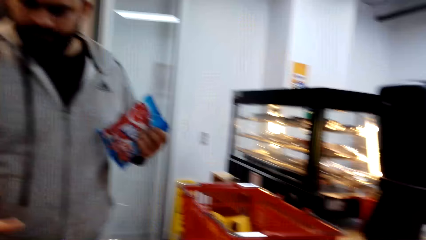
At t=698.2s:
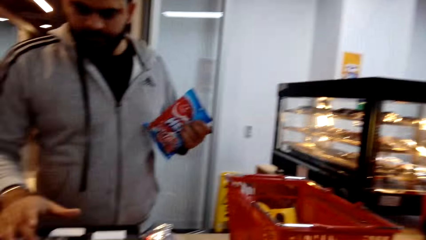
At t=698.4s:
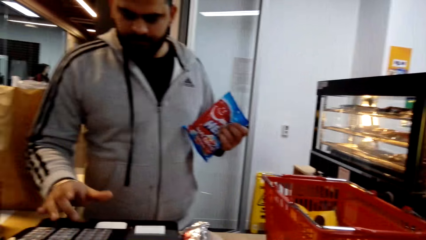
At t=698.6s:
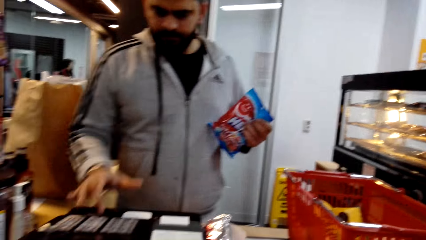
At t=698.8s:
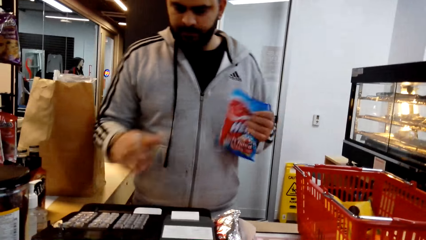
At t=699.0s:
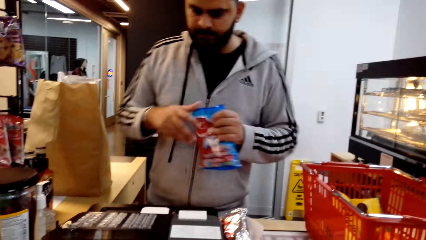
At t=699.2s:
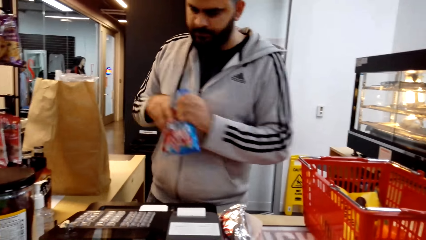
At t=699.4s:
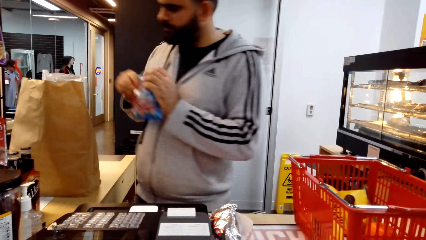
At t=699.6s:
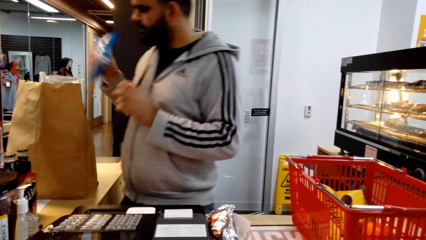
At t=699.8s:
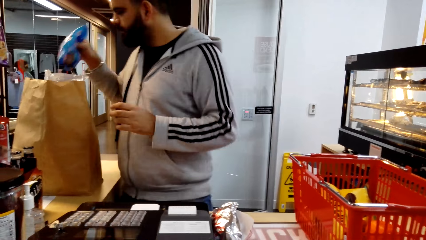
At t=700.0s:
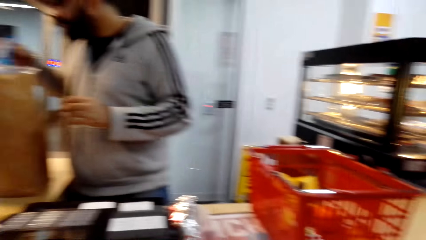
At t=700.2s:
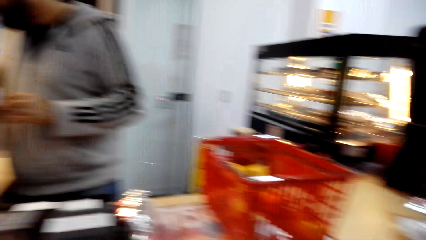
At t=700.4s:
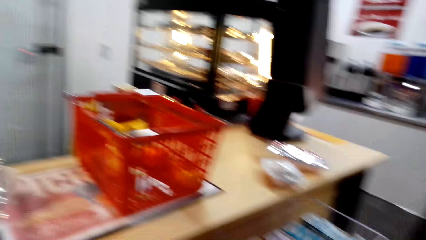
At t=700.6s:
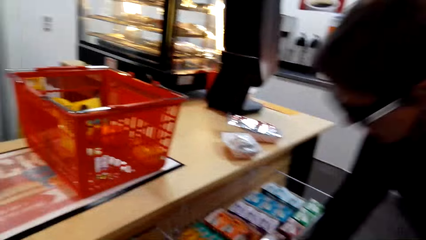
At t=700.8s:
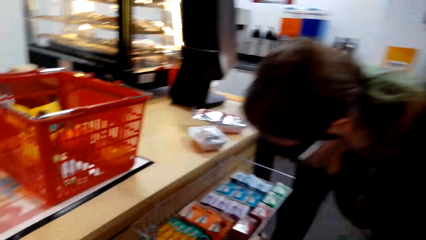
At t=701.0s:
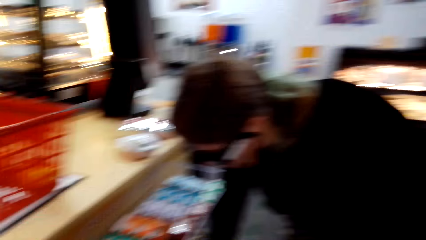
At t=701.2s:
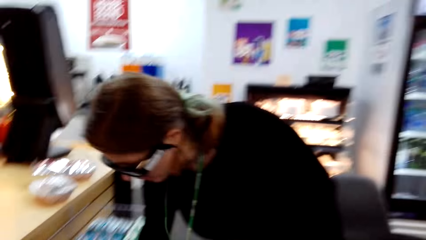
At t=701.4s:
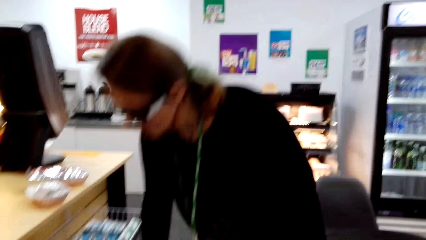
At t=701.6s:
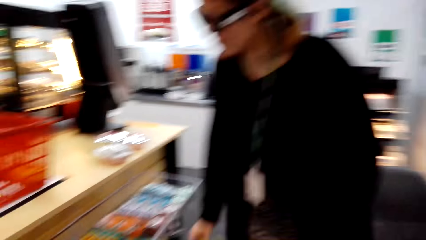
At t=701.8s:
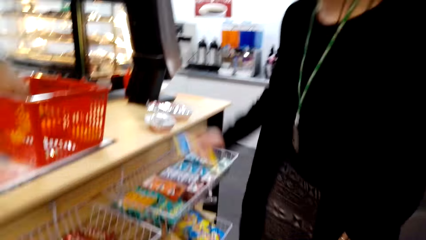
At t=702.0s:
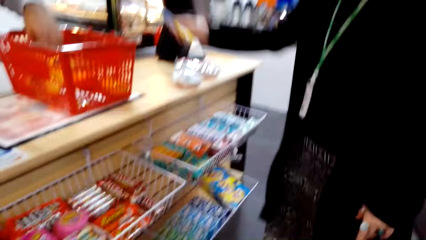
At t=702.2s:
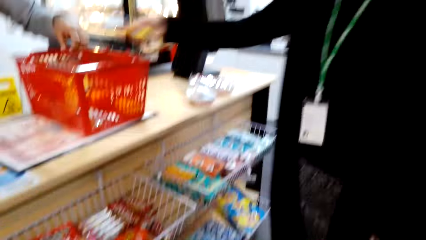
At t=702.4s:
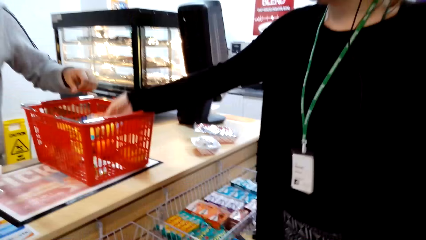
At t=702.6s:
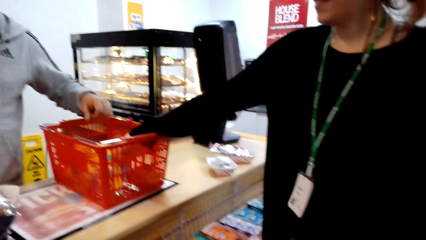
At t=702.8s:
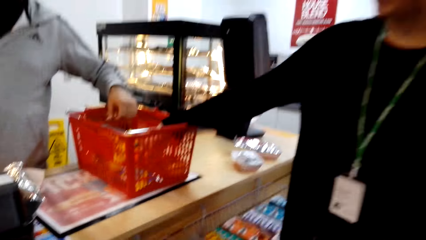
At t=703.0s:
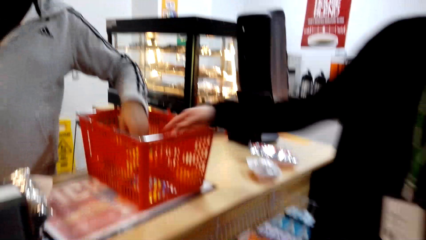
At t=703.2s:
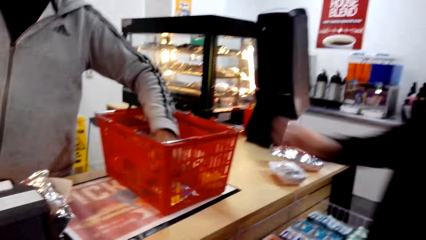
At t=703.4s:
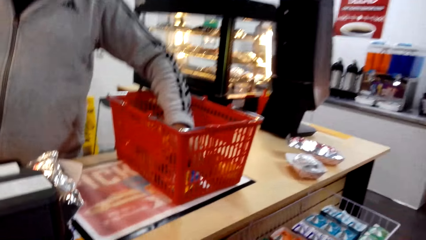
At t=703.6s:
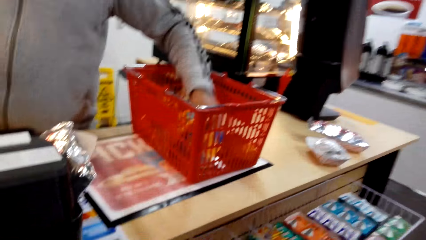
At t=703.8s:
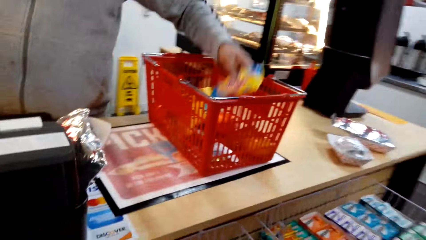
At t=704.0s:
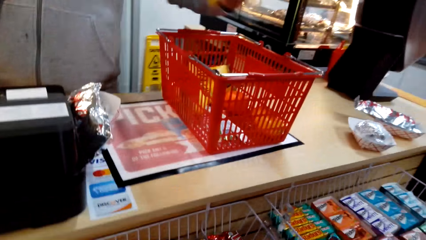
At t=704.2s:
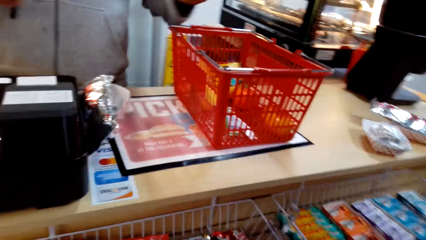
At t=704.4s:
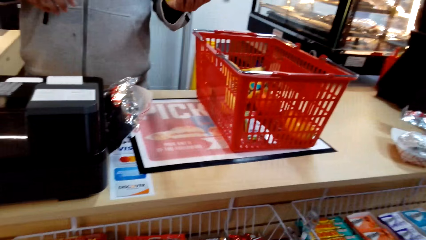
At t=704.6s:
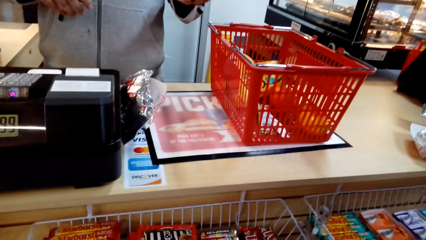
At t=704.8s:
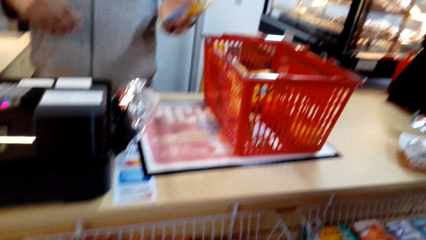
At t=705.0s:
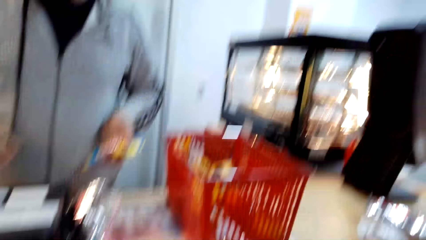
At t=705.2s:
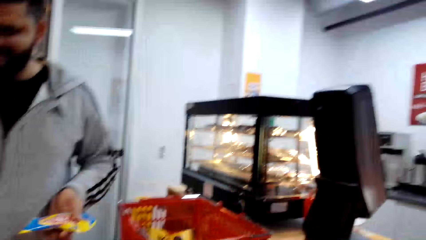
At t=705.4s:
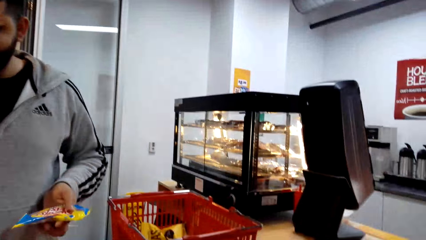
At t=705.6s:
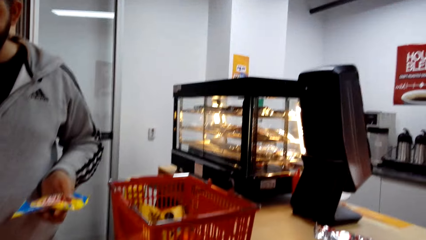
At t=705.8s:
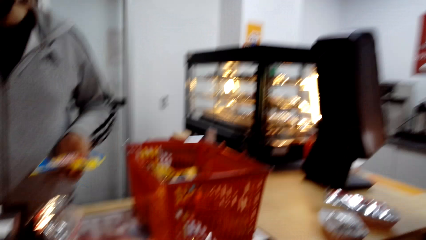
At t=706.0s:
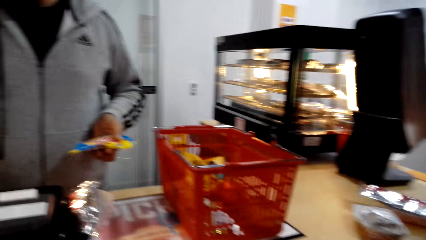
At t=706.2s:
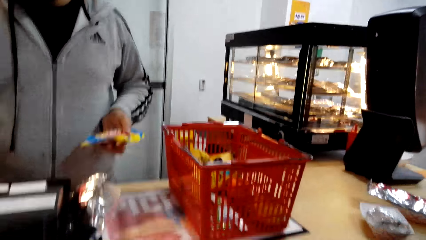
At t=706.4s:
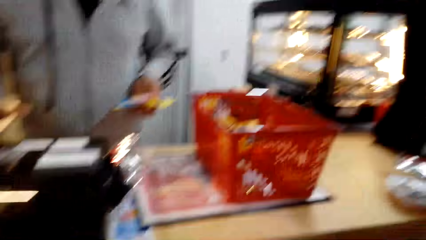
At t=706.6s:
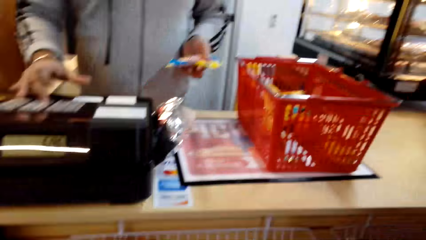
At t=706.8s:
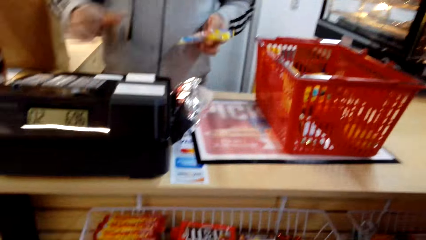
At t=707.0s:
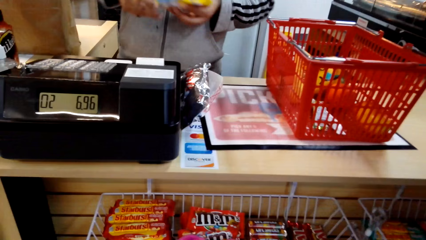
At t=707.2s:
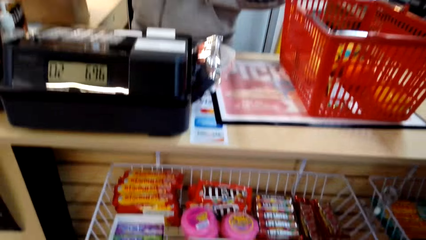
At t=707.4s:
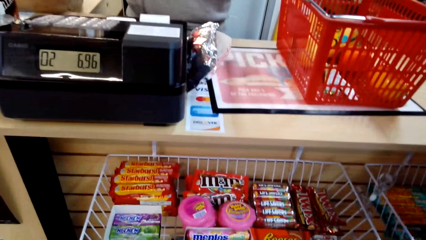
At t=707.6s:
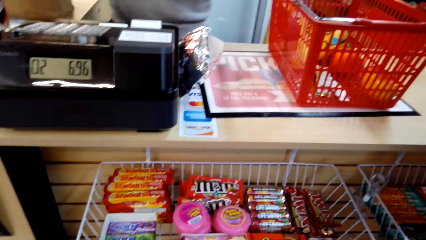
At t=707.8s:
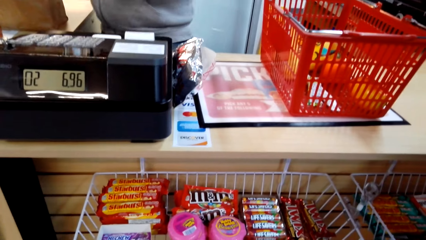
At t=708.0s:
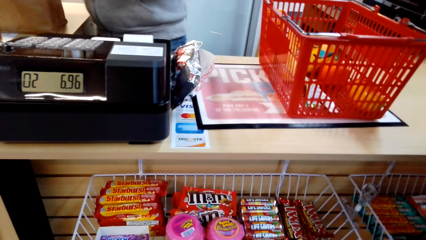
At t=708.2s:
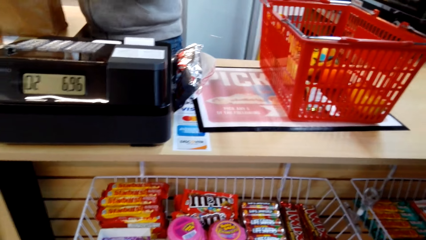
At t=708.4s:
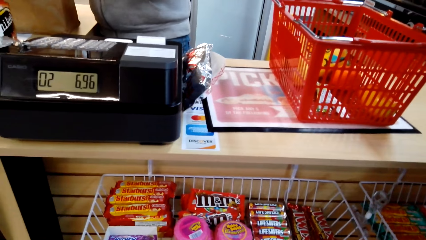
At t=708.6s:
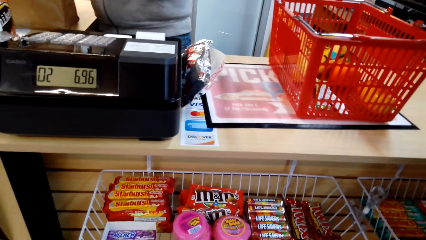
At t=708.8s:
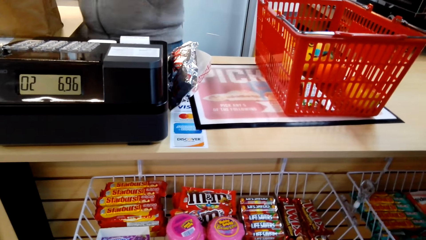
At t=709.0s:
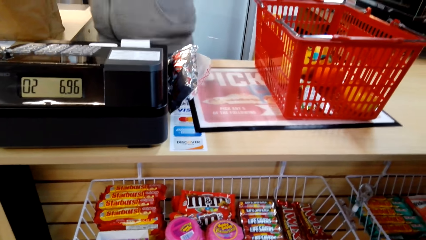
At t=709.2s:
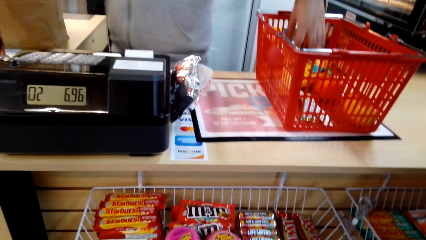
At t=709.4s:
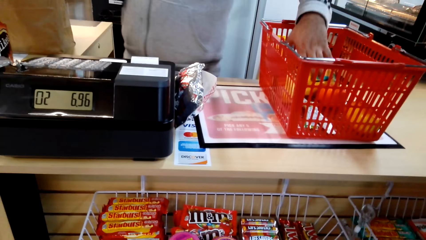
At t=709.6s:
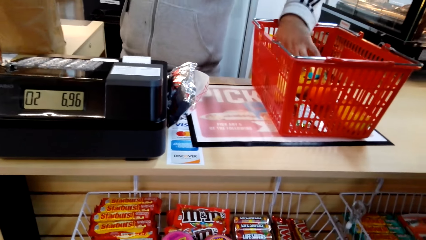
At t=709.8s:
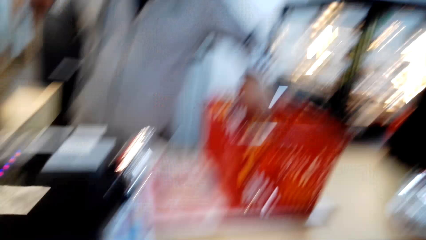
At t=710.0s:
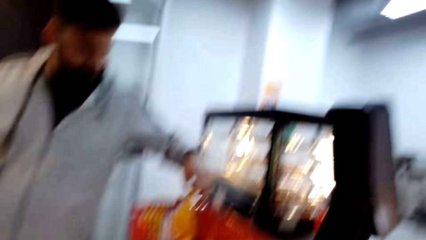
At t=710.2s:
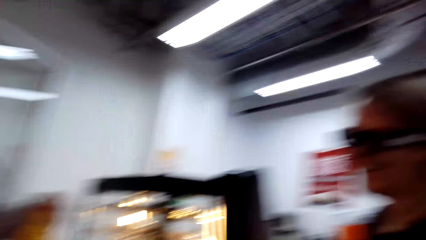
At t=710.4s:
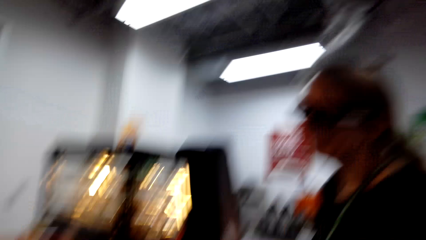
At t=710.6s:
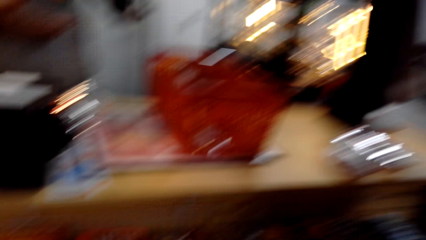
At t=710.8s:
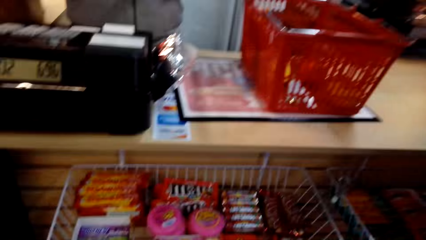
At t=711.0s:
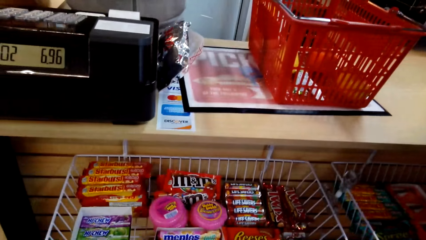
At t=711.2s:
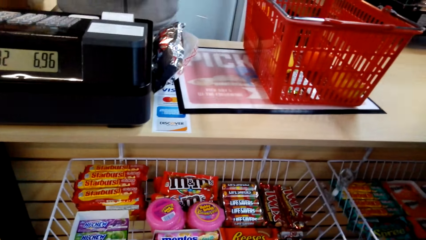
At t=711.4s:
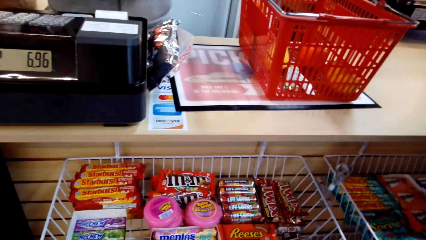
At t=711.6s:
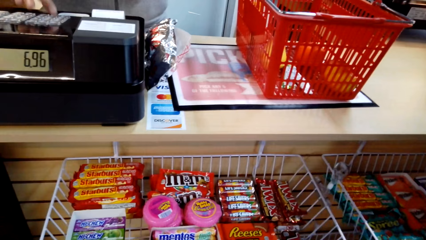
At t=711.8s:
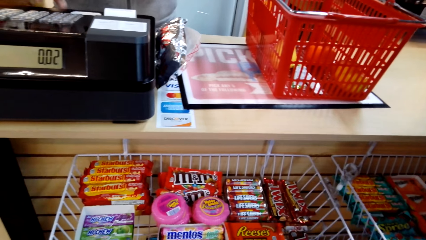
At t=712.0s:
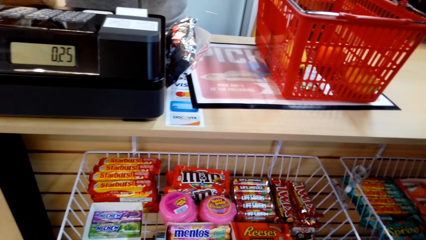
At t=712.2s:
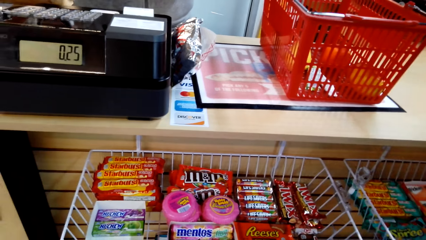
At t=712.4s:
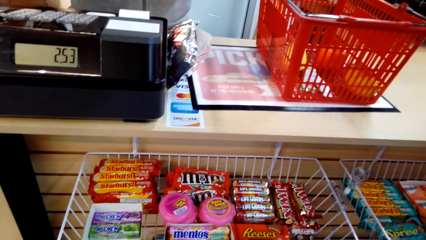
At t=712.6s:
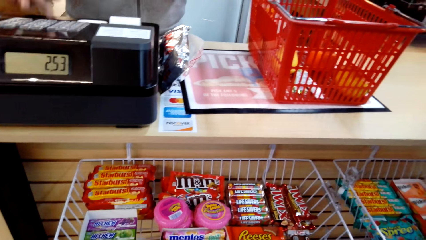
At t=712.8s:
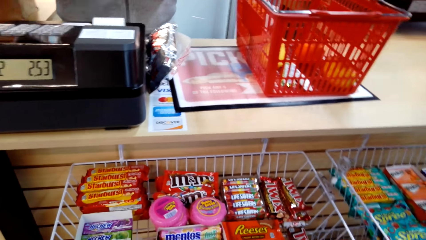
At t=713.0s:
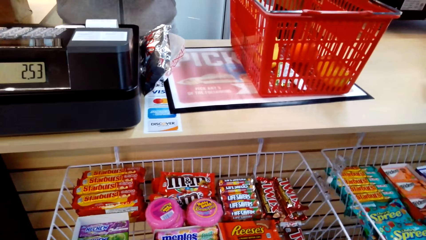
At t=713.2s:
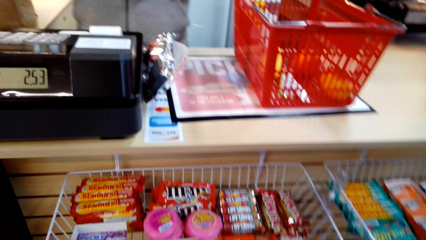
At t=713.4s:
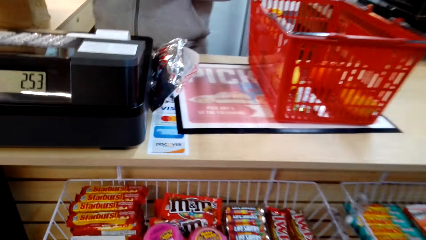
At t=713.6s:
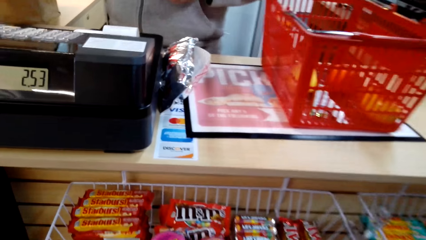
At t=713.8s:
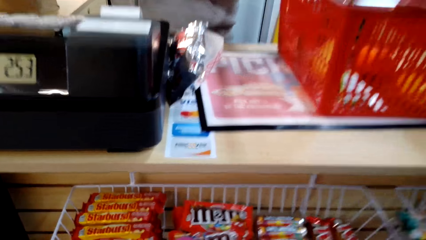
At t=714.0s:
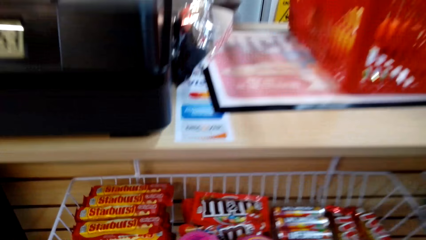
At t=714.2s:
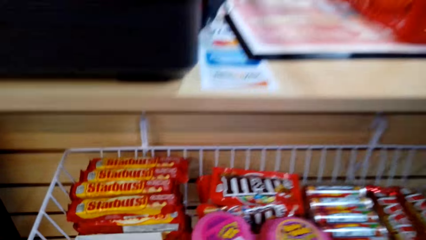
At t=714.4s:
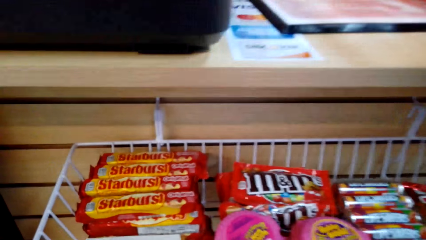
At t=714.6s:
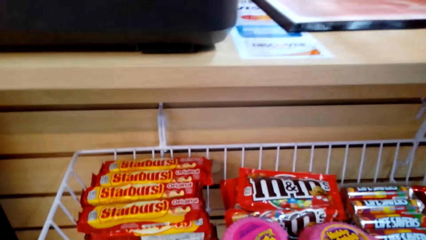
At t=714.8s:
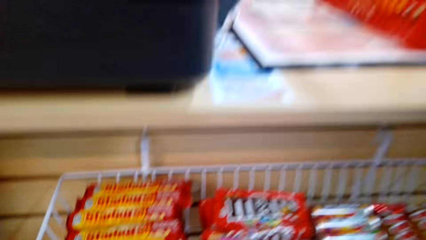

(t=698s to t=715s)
A man presses a machine and packs the packet. A woman takes Lifesavers gummies and puts the Lifesavers gummies in the shopping basket. The man takes an item. The man itemizes the total for the customer's purchase. The man presses the machine and picks up an item.
